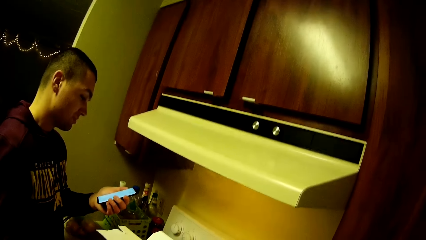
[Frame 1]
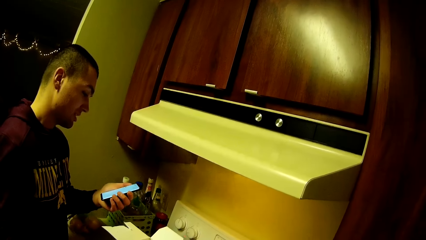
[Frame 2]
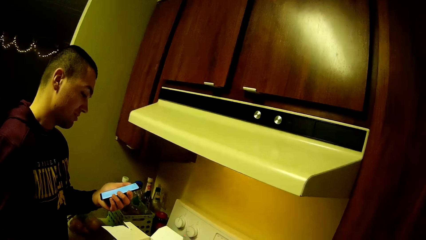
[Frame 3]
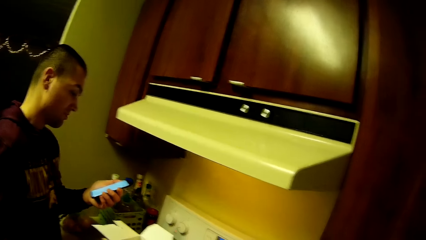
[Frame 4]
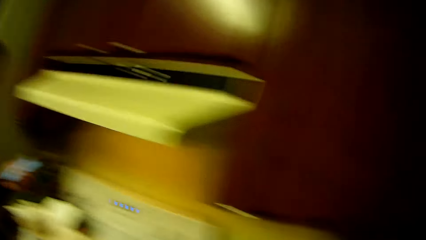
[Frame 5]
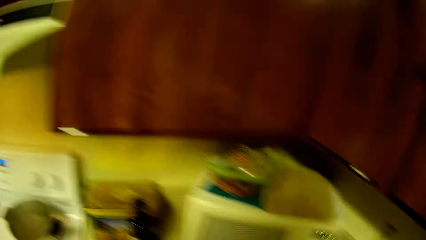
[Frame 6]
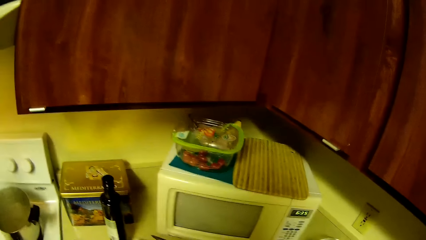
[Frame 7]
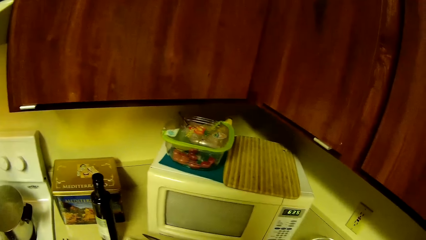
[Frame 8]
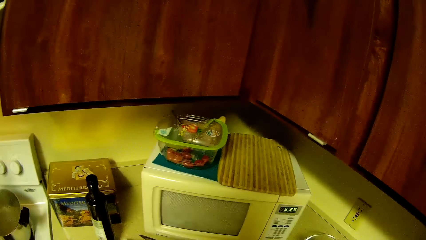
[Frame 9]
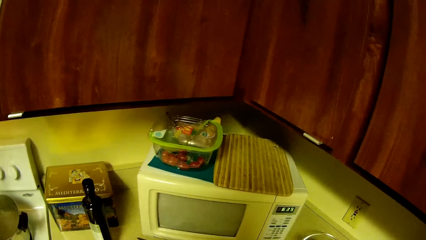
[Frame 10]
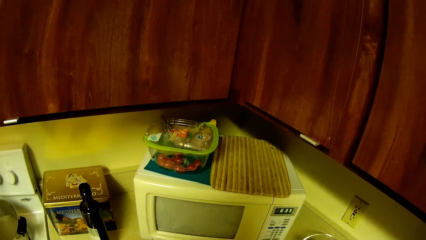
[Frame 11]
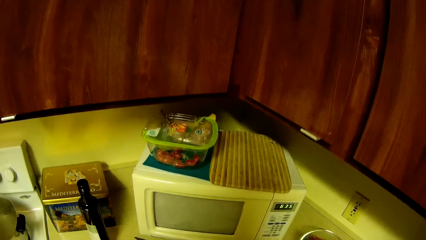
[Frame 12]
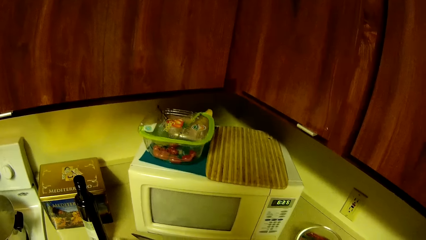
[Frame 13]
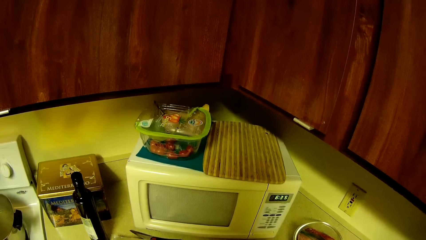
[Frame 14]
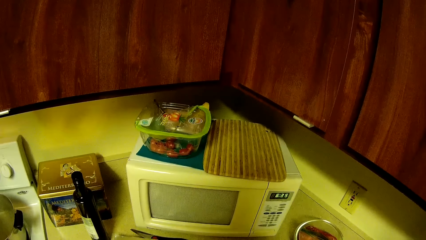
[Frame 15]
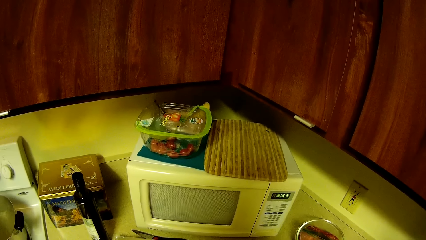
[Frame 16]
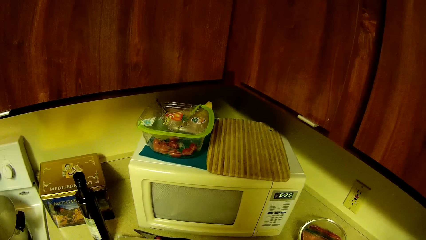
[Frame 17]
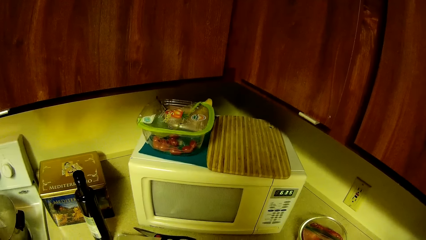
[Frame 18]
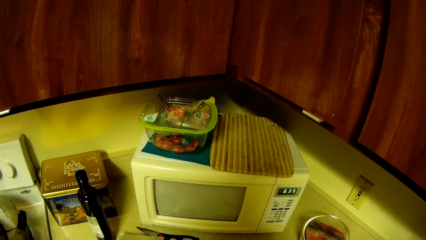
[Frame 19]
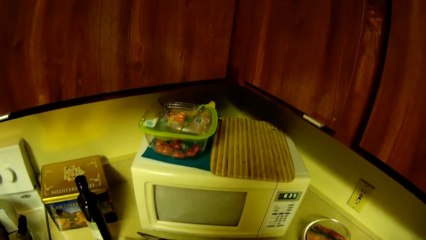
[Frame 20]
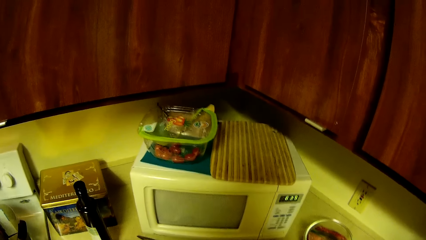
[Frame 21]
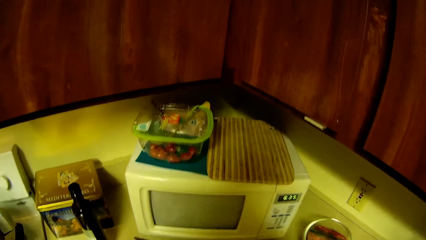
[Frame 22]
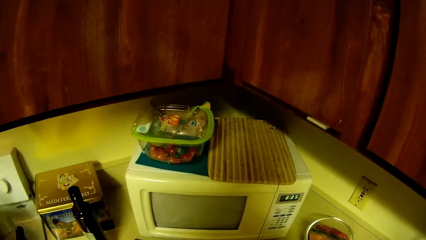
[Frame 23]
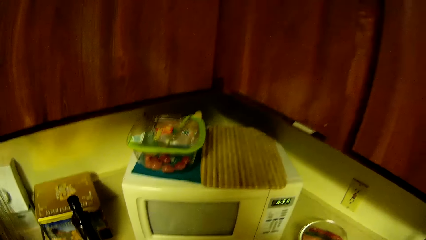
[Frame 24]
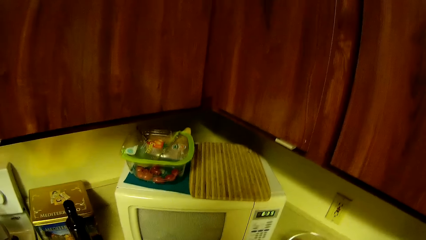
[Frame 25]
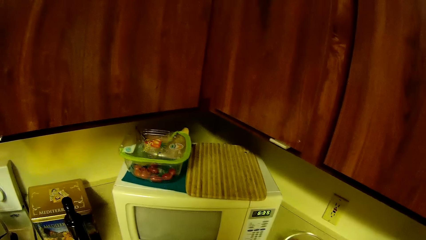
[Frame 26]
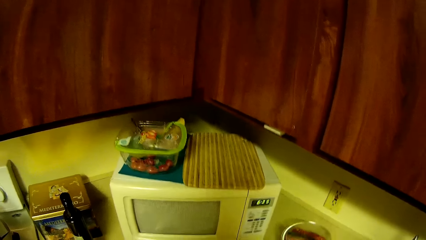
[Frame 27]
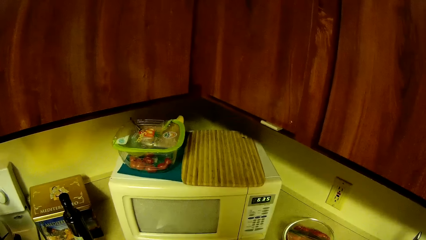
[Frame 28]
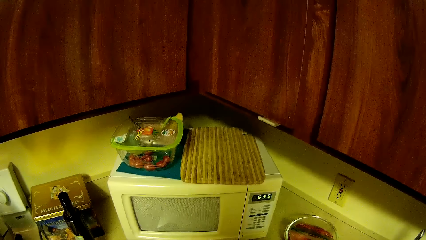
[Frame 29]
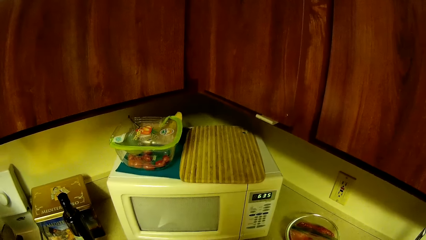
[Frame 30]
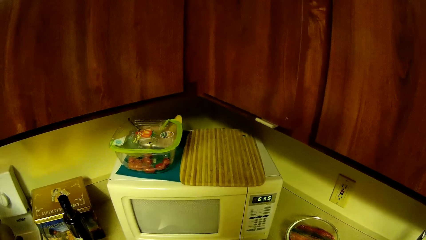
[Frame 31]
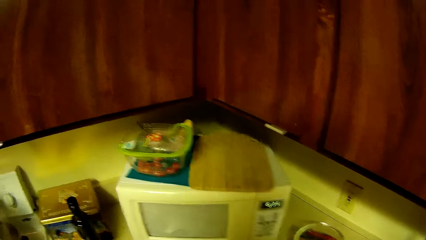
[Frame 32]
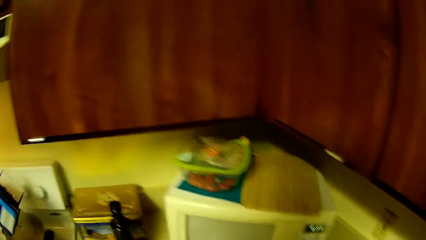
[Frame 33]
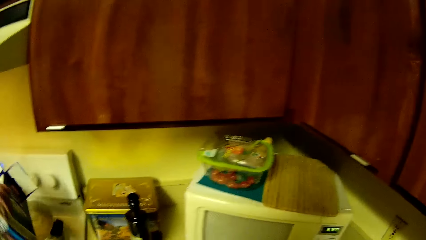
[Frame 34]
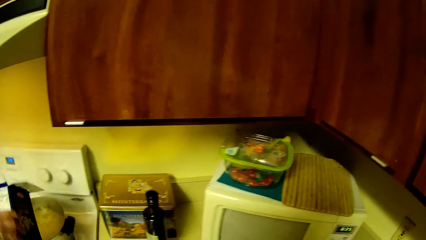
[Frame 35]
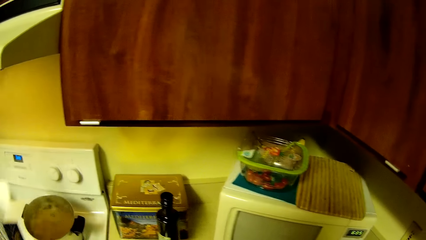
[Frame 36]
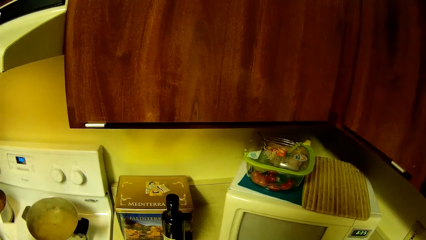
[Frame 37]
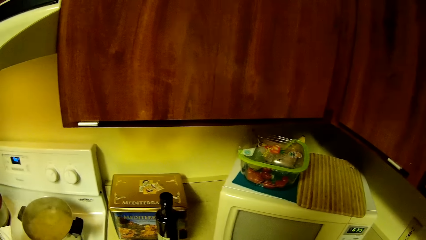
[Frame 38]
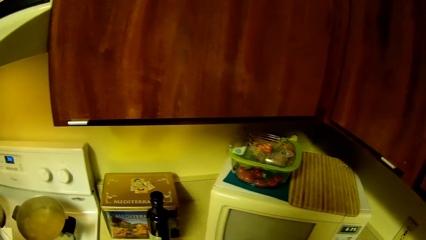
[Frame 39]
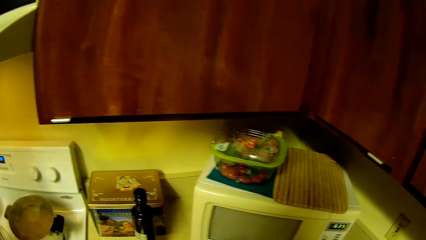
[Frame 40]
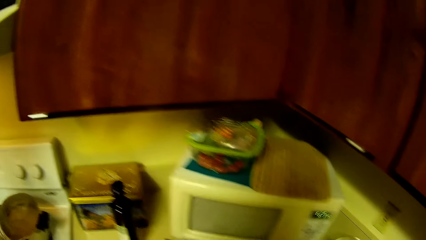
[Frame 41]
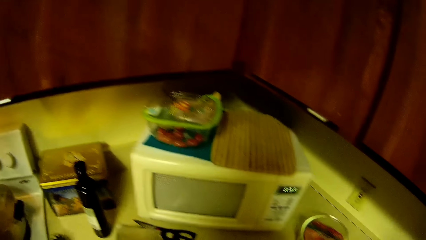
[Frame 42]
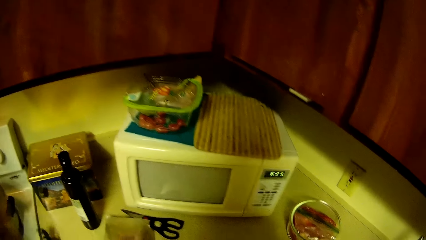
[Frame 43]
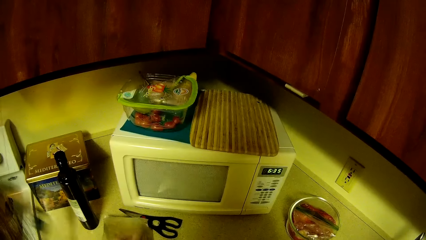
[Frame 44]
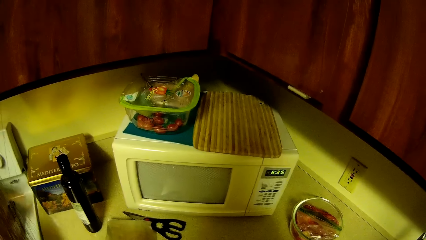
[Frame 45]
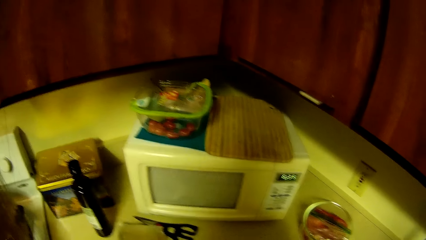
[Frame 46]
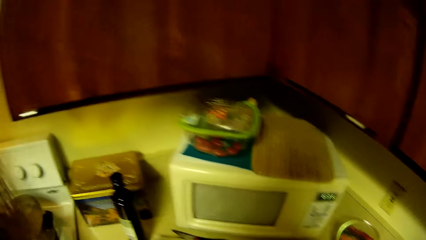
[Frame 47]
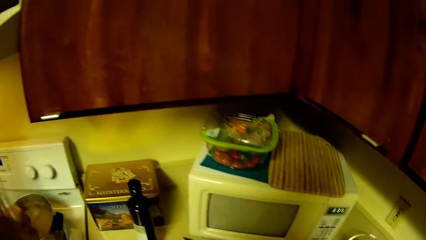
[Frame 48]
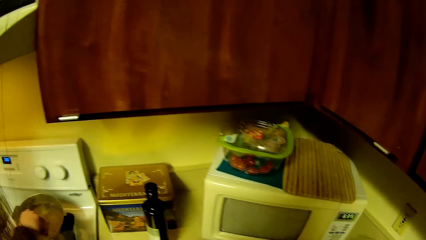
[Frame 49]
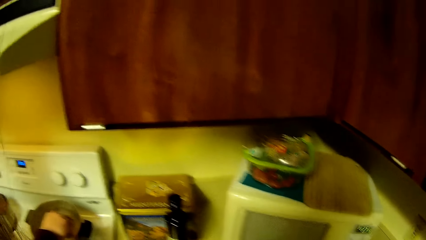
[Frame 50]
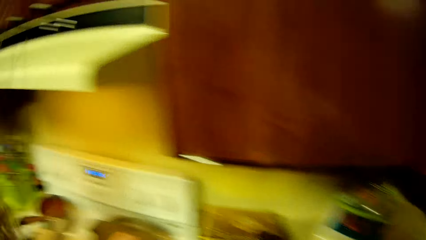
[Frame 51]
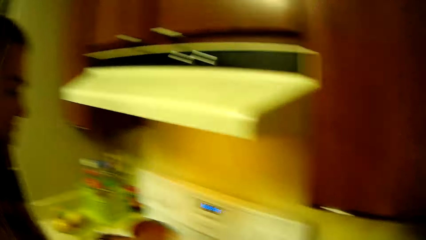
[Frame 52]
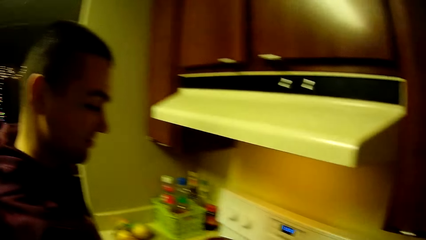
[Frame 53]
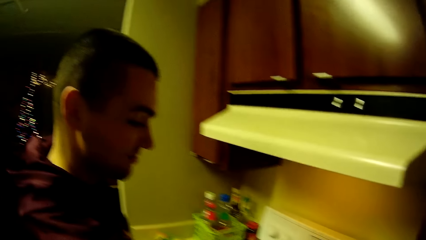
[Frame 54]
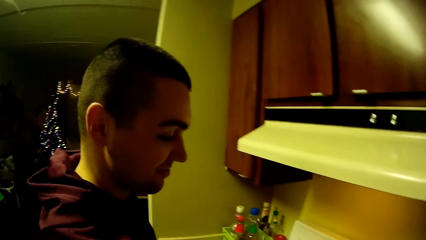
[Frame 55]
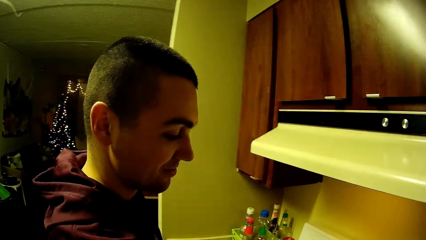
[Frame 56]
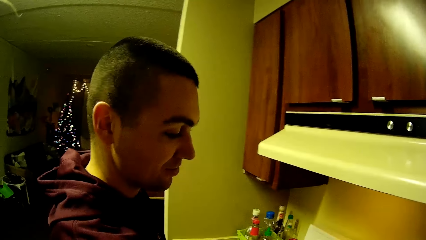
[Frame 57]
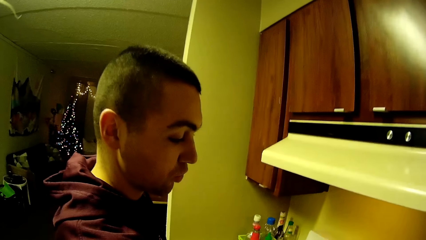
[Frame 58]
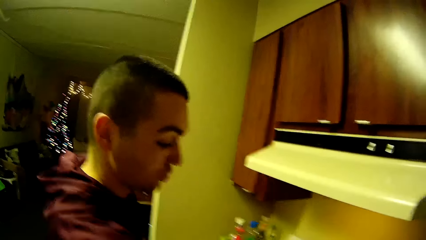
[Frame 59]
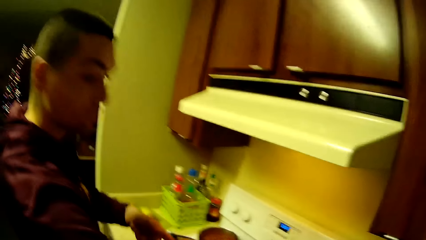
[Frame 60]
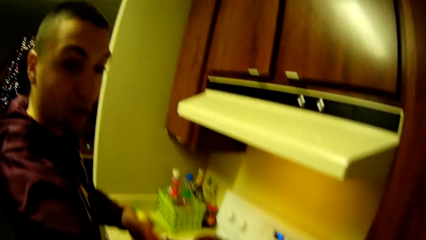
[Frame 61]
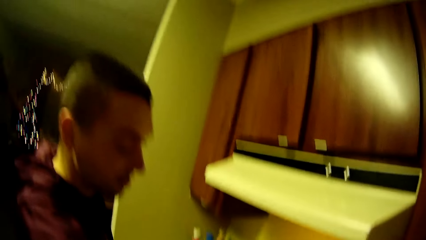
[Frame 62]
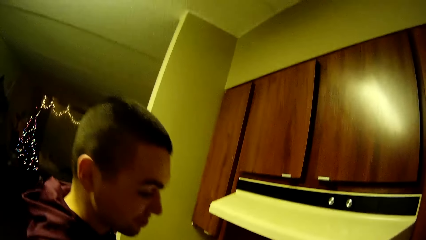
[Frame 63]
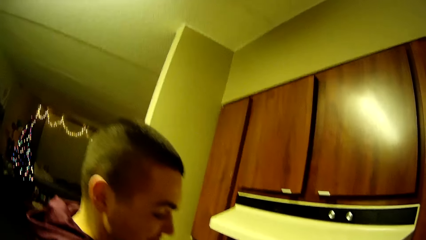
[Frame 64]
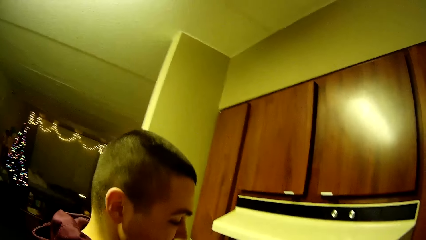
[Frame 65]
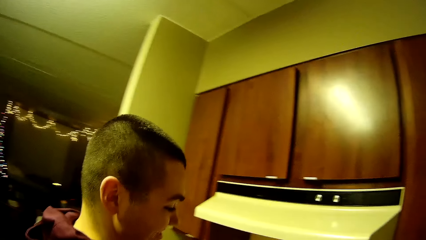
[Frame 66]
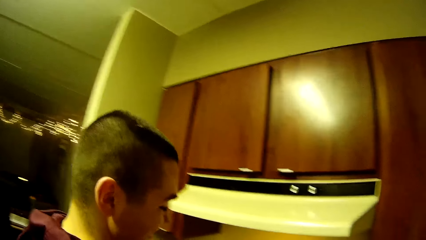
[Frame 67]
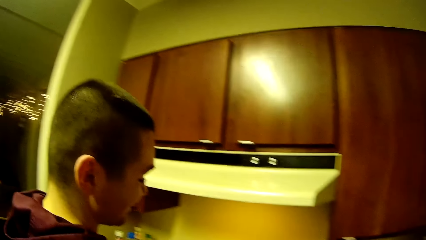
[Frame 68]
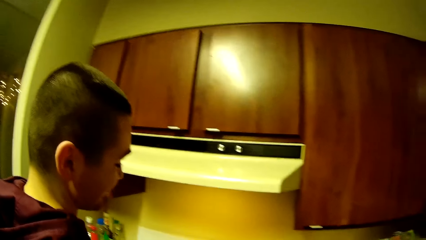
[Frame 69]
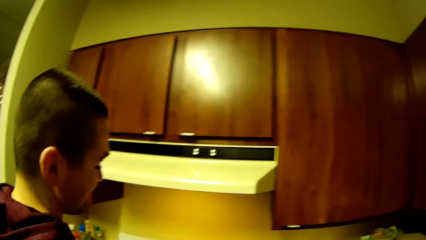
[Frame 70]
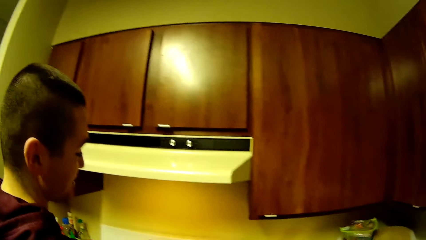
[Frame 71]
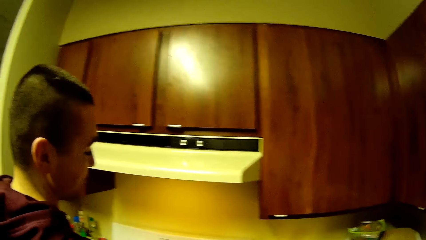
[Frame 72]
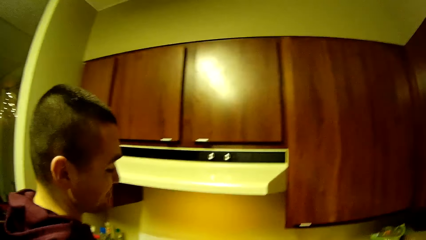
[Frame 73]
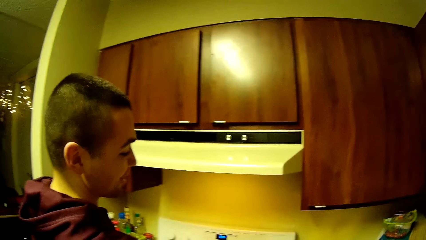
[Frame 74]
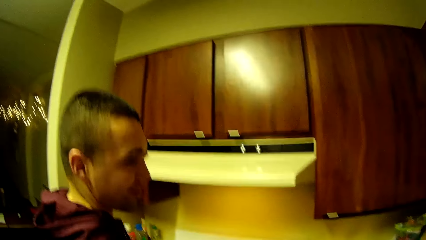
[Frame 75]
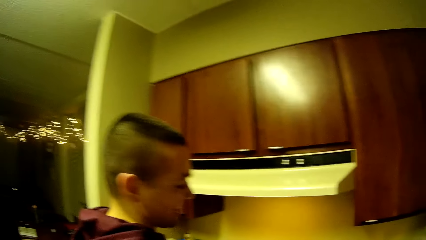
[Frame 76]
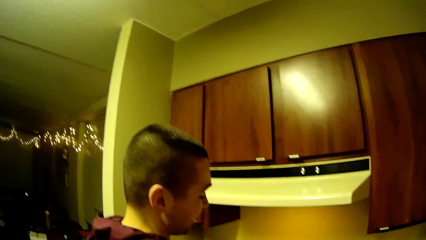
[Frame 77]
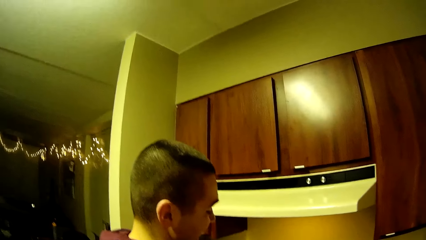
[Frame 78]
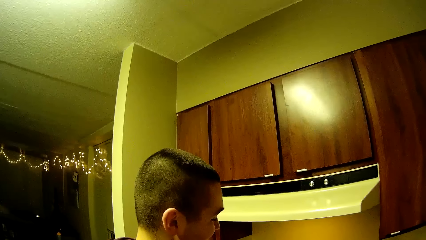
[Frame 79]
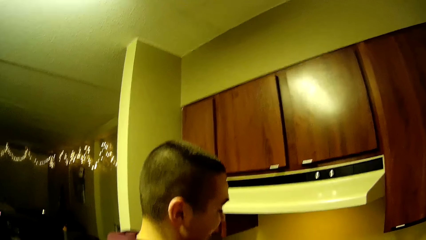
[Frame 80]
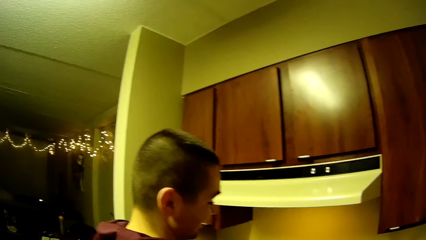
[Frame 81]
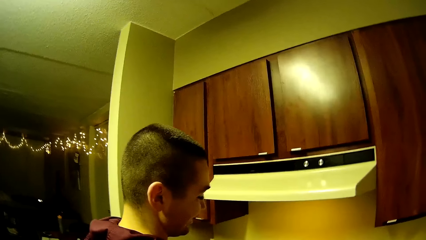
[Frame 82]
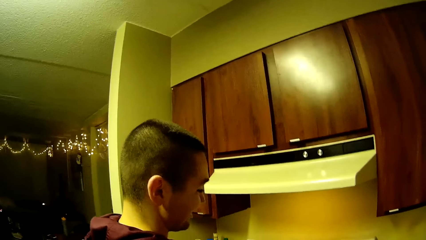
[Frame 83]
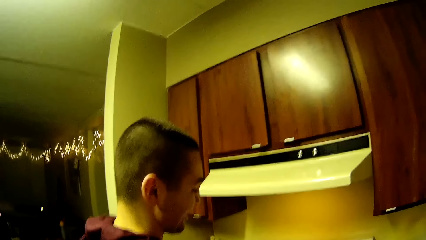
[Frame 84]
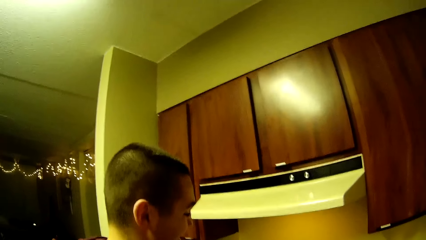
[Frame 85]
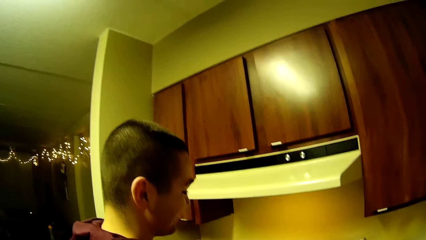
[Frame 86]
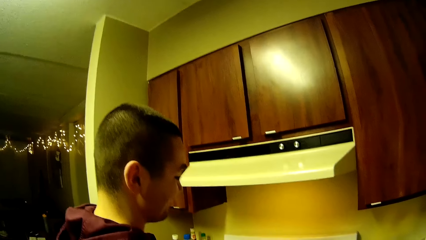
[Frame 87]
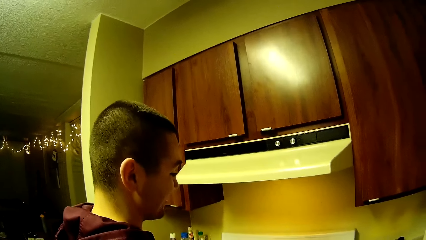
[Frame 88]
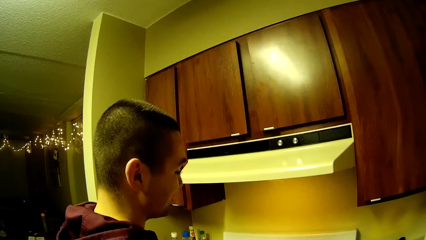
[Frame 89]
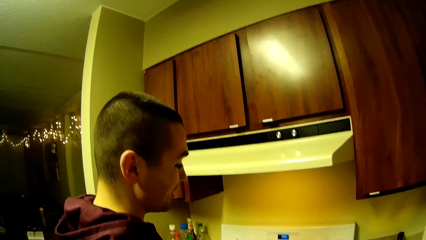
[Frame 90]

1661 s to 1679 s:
A man looks at his phone and holds the cellphone in his left hand. The camera wearer turns around. The man pours a pack of food into a pot of boiling water on the cooker. The camera wearer stirs the food in the pot of boiling water with her right hand. The man stirs the food and talks to the camera wearer. The camera wearer looks around. The man talks to the camera wearer.
